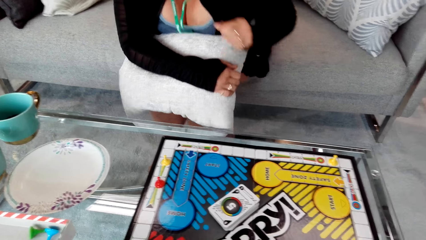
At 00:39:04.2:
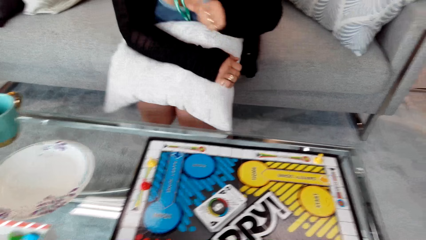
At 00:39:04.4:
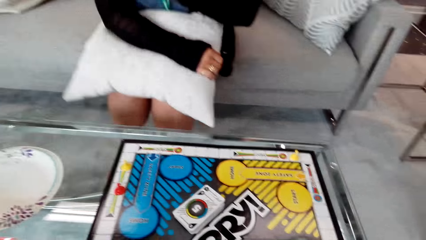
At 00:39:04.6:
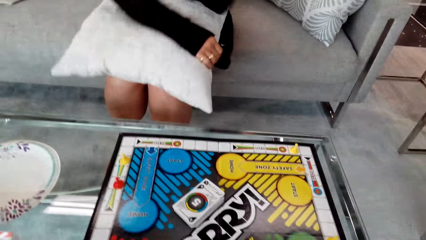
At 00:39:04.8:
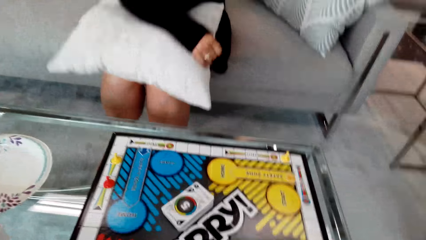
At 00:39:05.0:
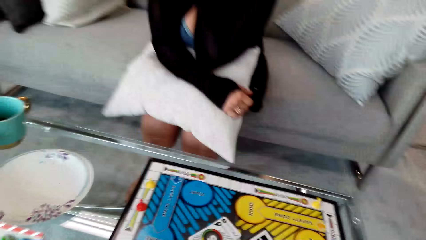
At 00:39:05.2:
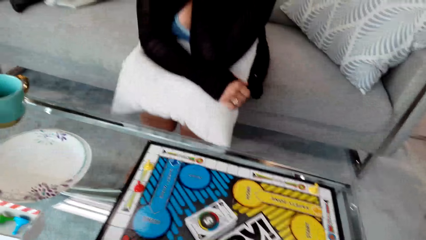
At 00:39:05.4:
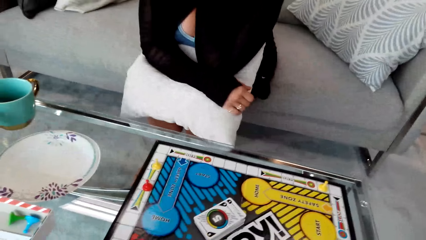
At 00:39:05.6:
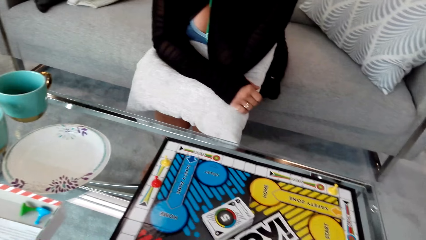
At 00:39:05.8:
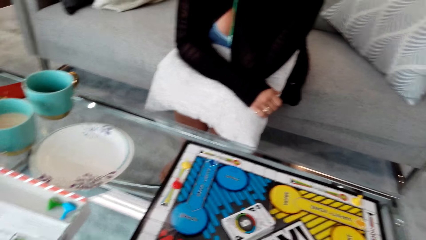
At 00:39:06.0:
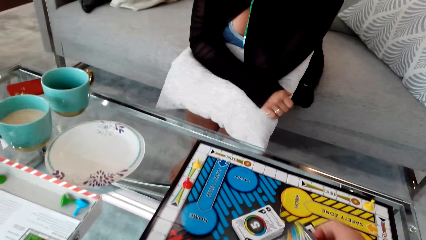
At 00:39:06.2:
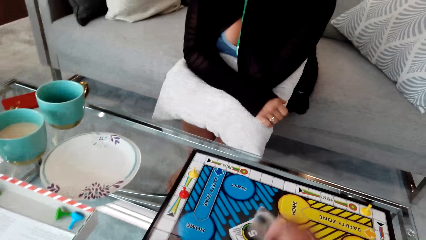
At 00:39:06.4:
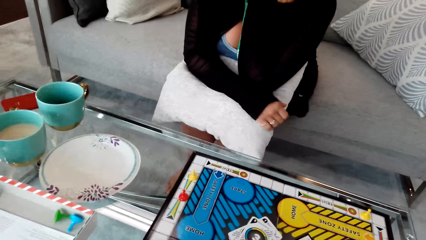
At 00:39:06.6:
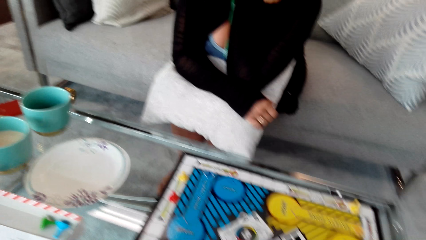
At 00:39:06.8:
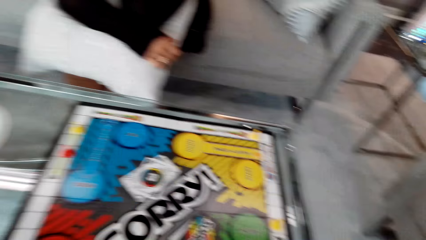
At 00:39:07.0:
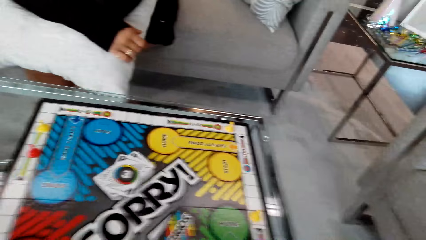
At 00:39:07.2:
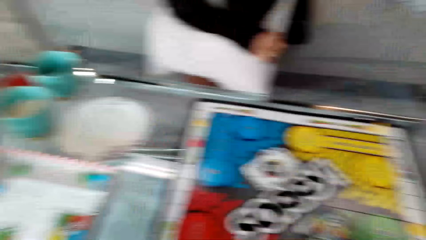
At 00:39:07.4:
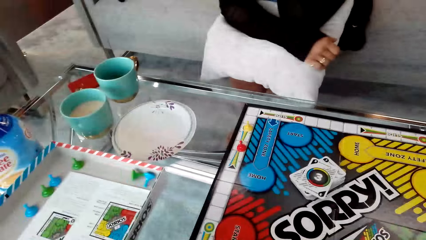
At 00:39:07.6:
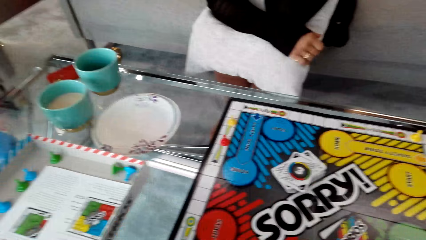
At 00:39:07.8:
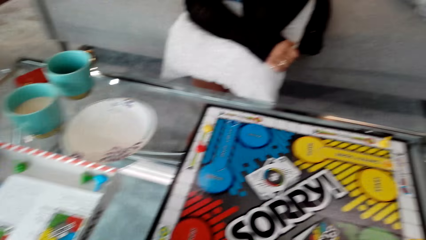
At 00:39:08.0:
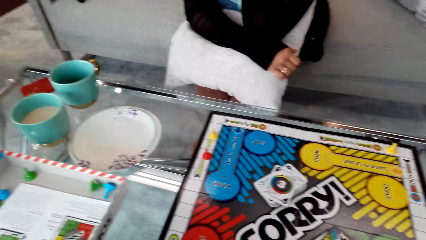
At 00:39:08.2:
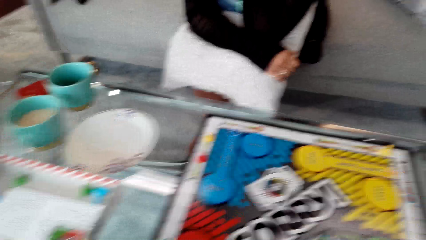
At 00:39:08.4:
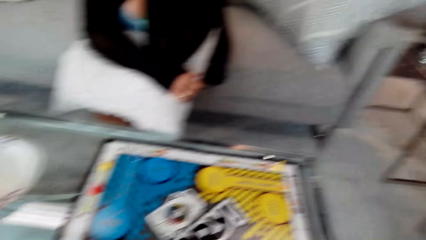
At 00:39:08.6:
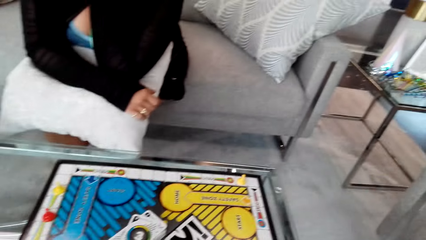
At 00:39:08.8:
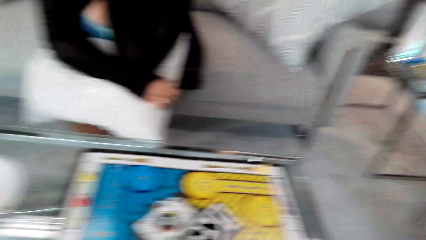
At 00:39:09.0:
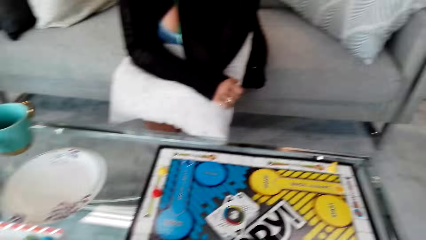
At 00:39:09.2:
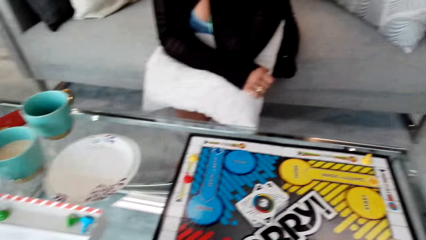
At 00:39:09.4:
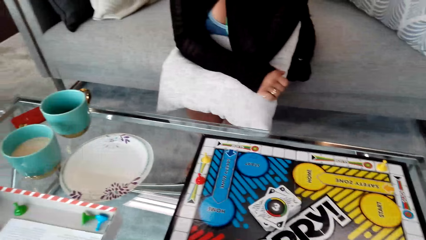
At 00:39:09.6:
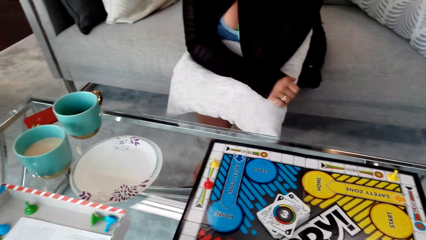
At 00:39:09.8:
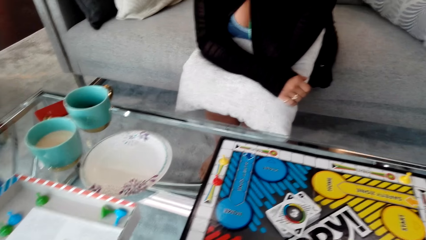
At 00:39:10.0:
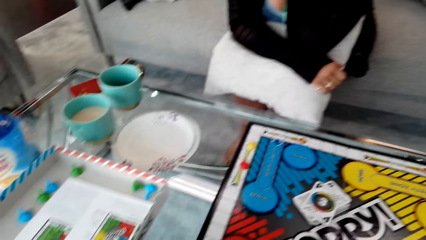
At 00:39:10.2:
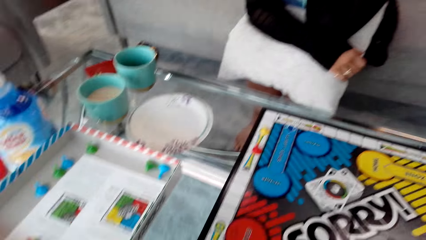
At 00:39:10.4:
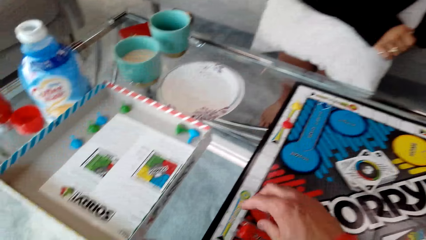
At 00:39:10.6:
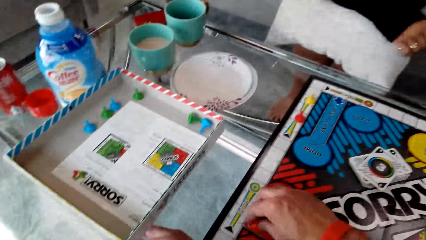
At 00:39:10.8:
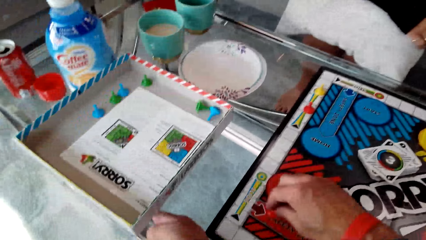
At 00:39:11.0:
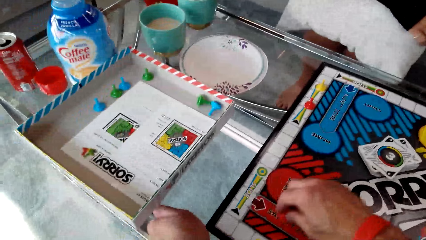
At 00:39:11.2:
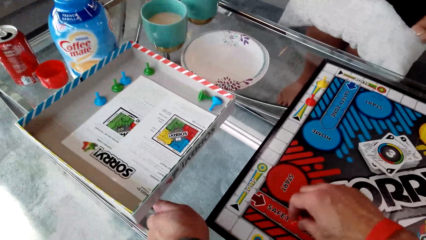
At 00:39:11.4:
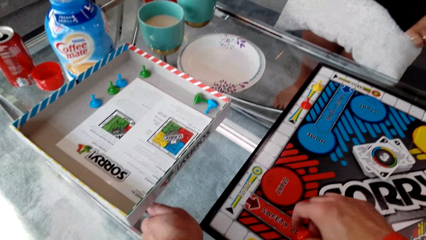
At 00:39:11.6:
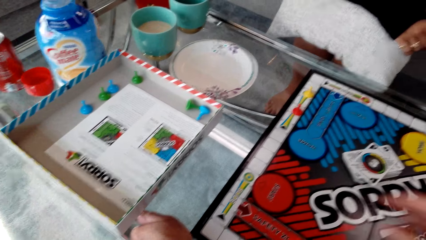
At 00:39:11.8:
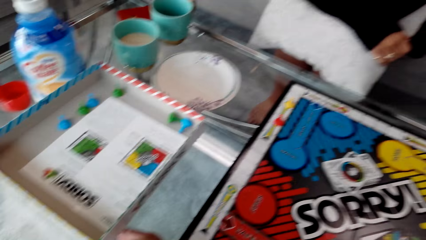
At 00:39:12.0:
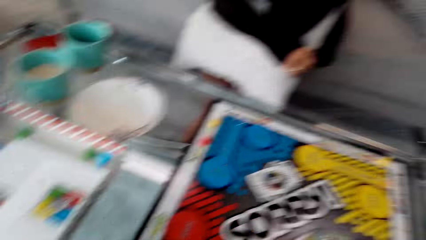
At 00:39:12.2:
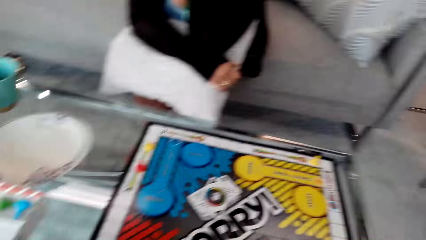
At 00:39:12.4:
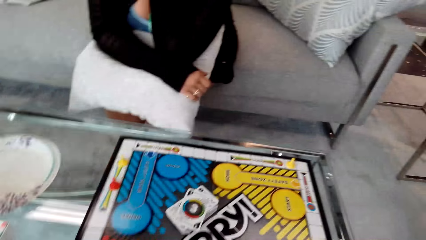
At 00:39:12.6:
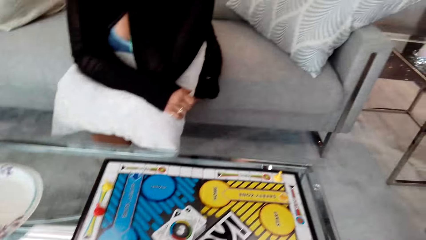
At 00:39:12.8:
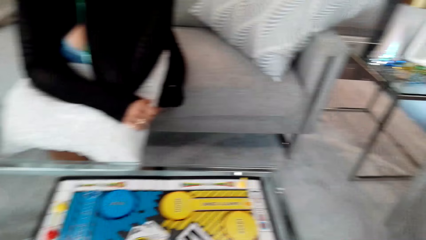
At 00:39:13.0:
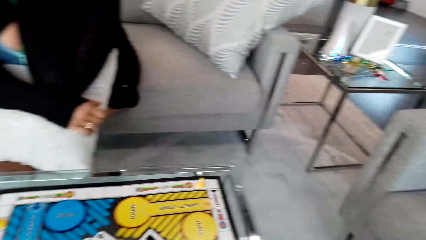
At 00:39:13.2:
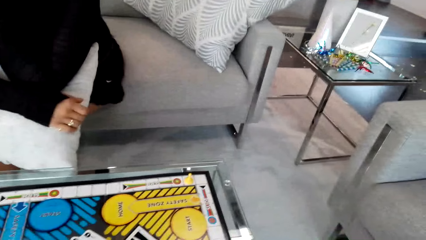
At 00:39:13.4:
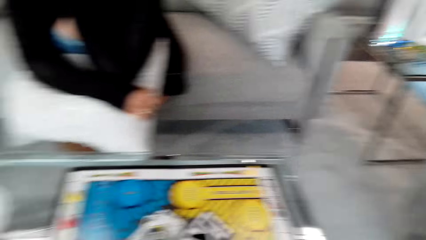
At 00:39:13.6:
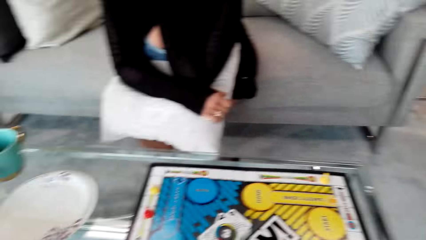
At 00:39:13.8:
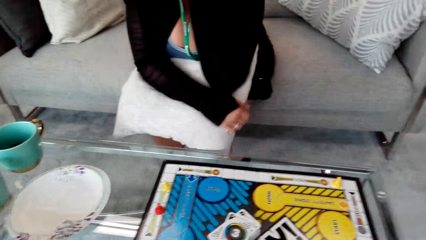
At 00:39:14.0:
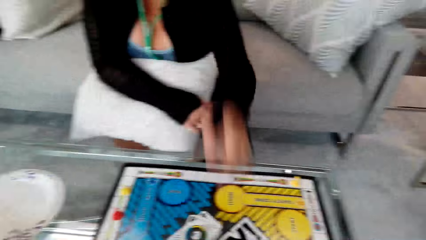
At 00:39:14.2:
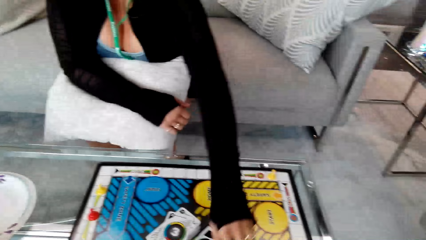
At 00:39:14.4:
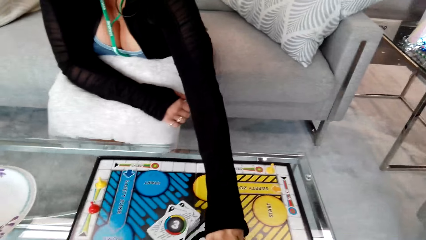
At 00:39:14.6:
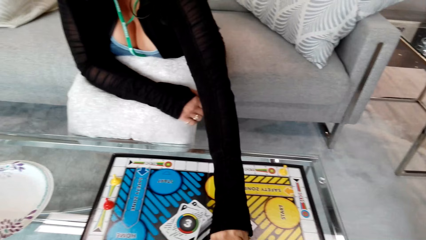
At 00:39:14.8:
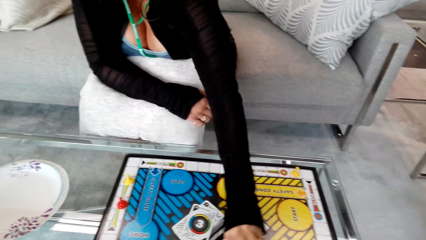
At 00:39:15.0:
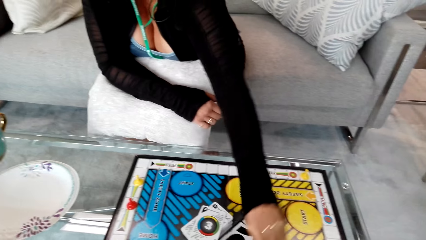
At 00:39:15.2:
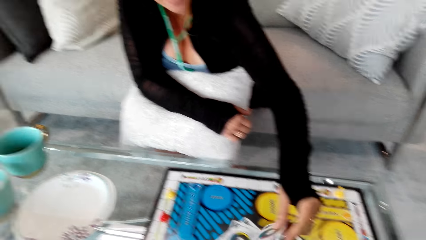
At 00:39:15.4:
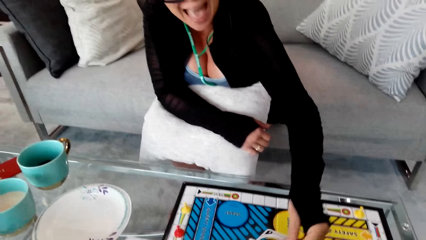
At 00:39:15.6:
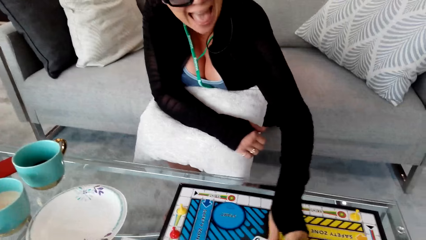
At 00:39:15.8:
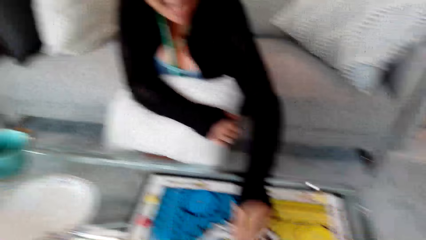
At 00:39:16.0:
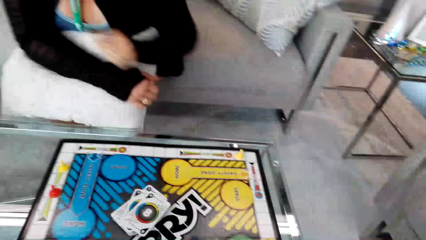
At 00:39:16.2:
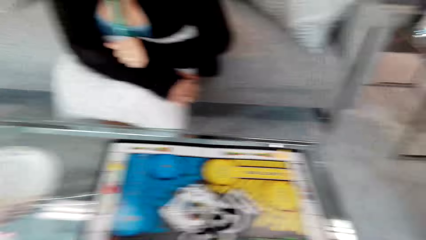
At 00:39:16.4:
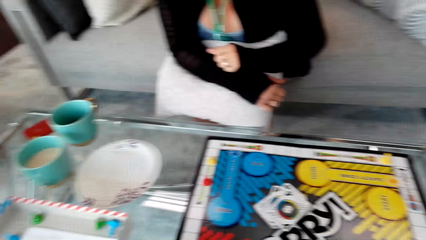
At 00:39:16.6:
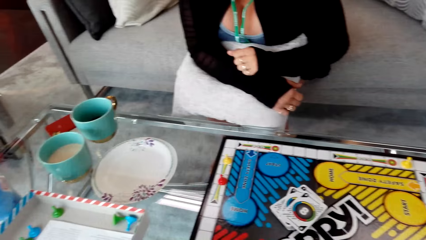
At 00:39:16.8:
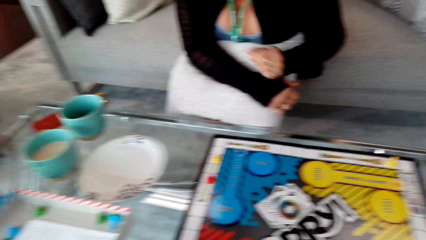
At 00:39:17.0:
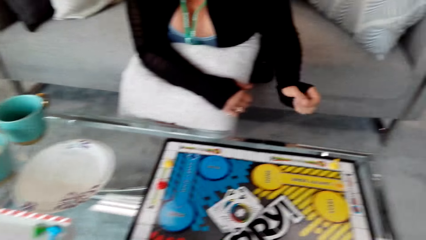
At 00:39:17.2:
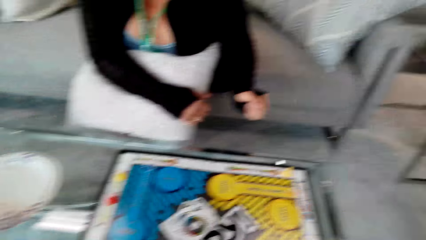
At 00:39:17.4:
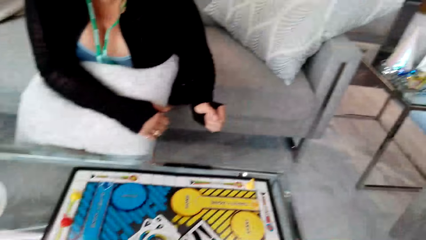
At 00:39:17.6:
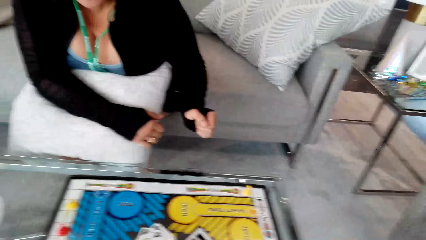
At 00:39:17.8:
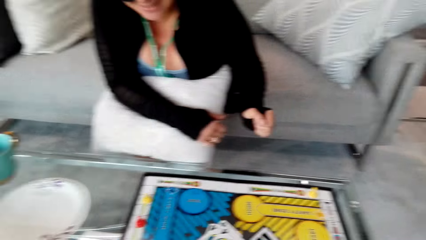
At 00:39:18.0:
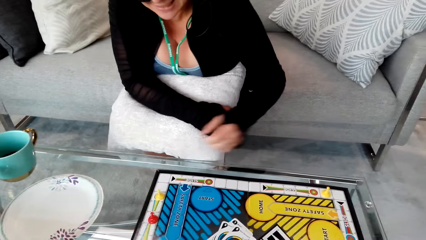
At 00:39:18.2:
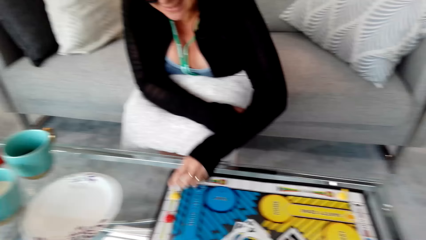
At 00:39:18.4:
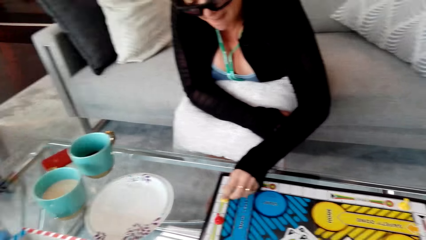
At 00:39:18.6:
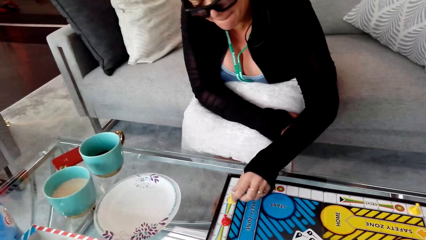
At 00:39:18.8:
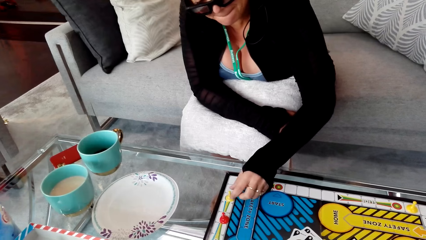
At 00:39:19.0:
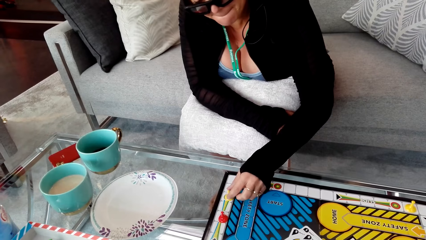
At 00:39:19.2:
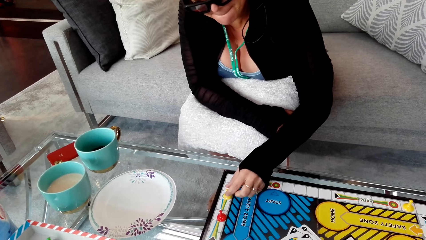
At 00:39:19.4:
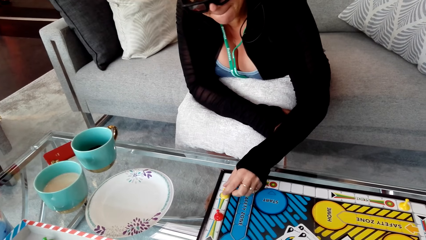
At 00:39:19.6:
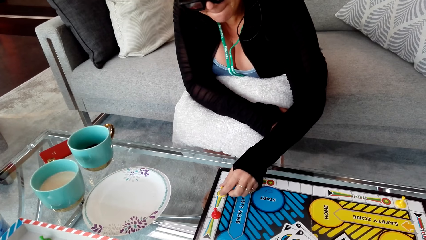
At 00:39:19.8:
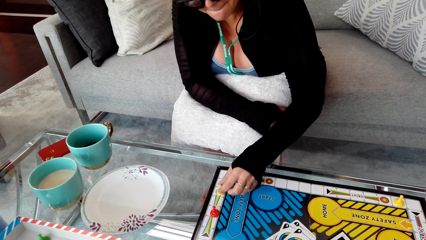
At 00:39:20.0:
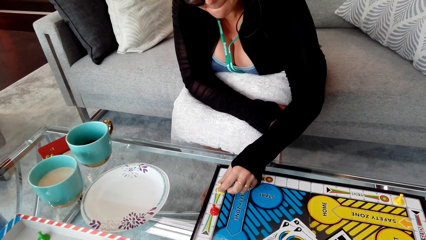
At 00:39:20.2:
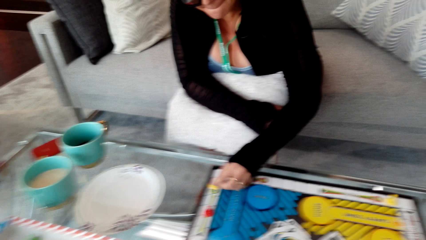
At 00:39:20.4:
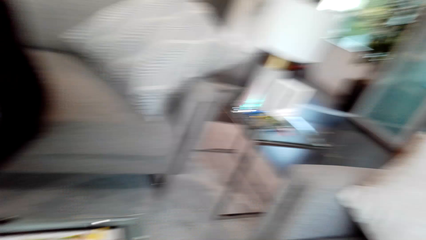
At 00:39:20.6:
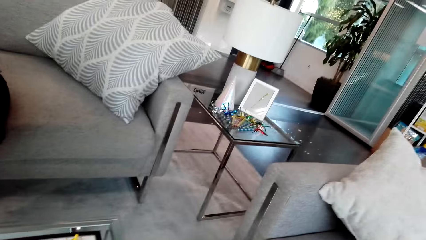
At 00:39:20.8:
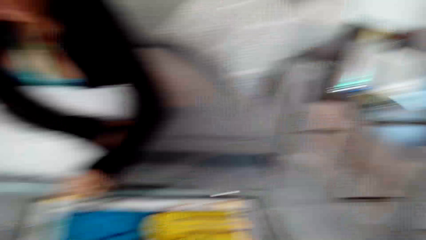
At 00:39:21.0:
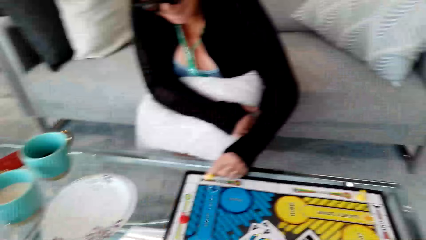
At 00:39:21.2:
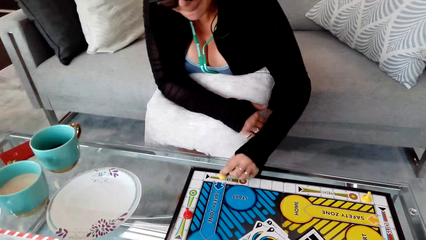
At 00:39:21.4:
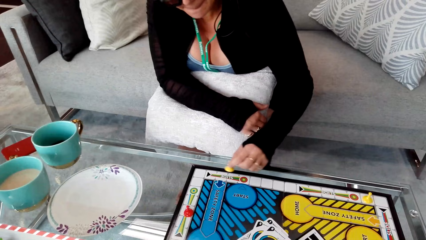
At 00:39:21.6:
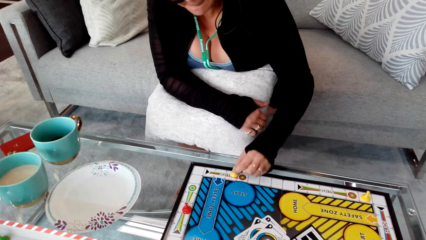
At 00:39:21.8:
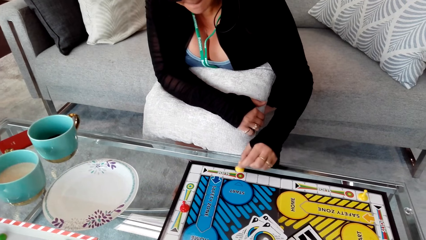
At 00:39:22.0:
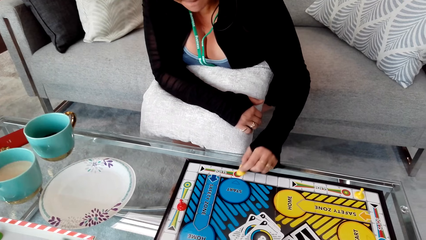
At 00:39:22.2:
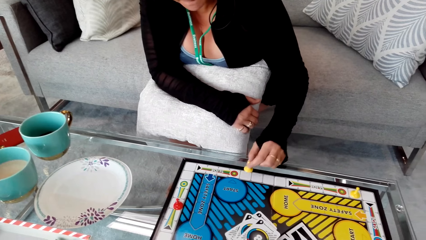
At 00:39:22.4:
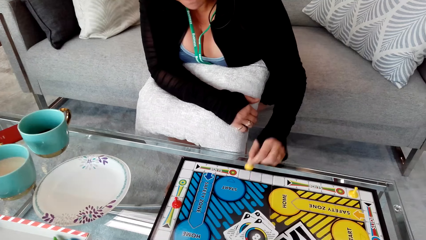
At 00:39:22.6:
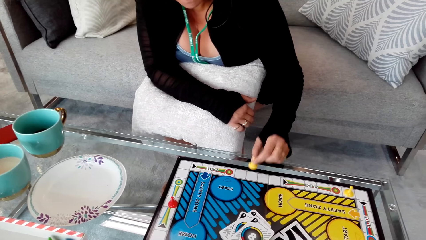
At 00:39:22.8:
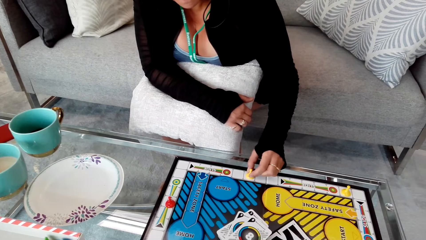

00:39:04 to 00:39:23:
The camera wearer moves the clip. They converse with a woman. They pick the card. The woman plays a game with the camera wearer. The woman puts the card down. The woman moves the clip.
